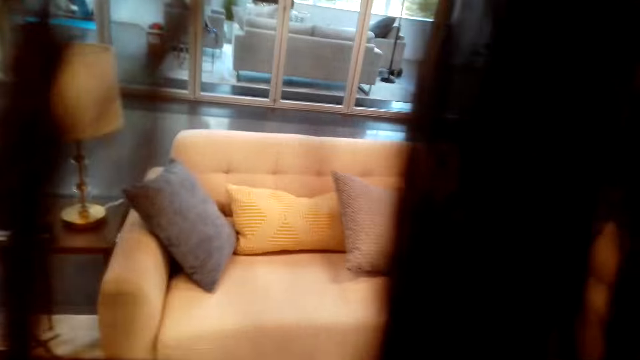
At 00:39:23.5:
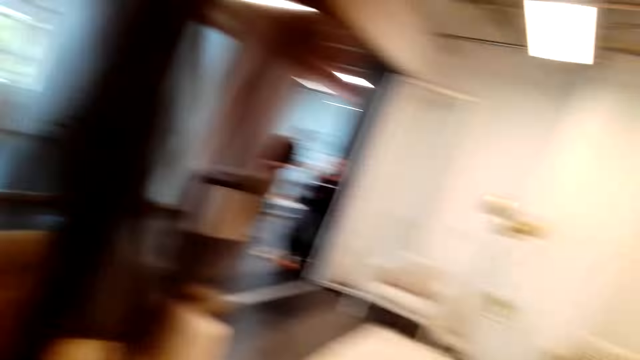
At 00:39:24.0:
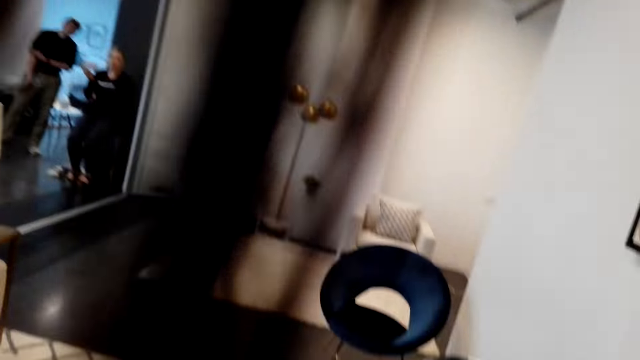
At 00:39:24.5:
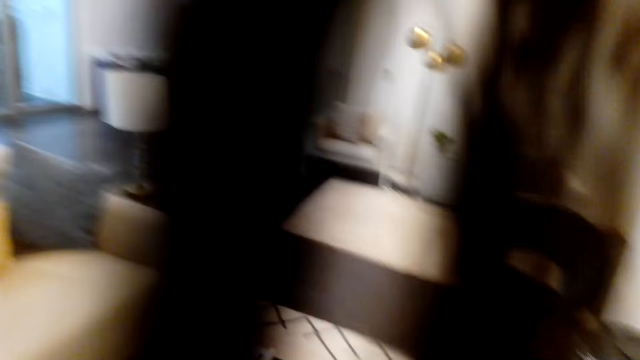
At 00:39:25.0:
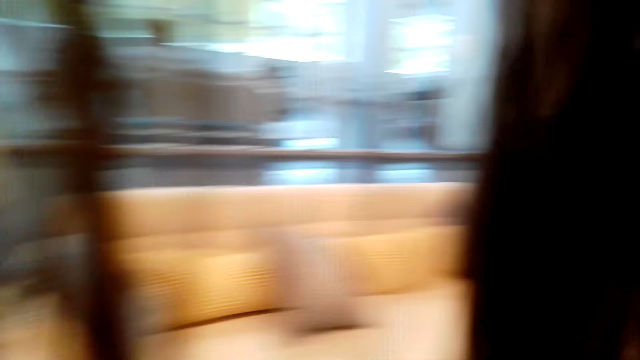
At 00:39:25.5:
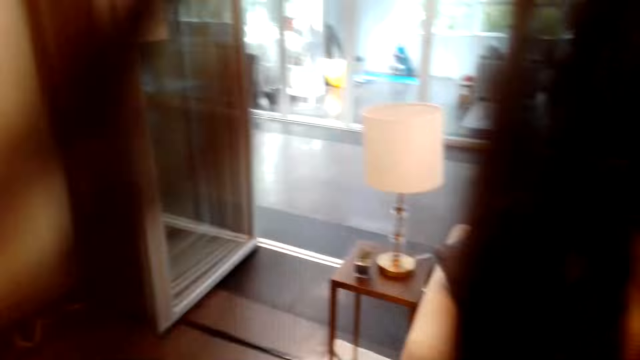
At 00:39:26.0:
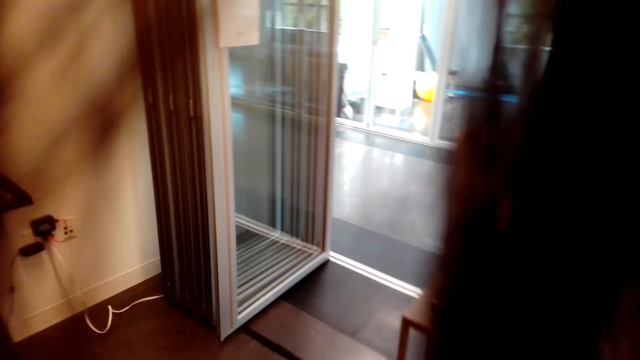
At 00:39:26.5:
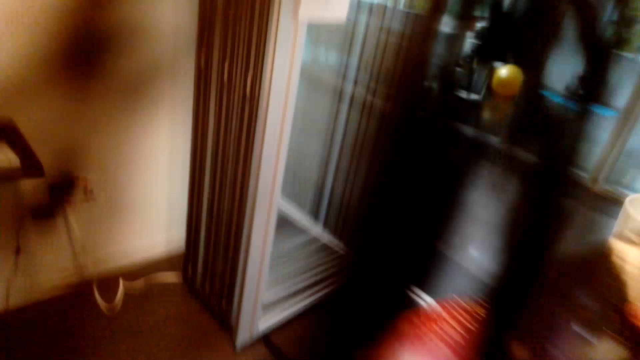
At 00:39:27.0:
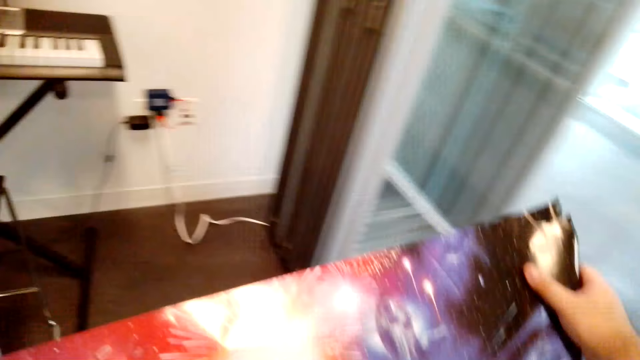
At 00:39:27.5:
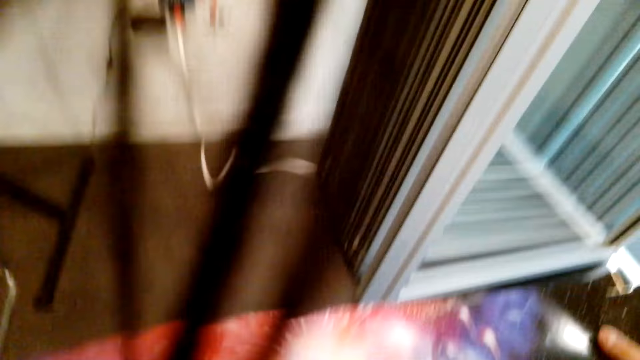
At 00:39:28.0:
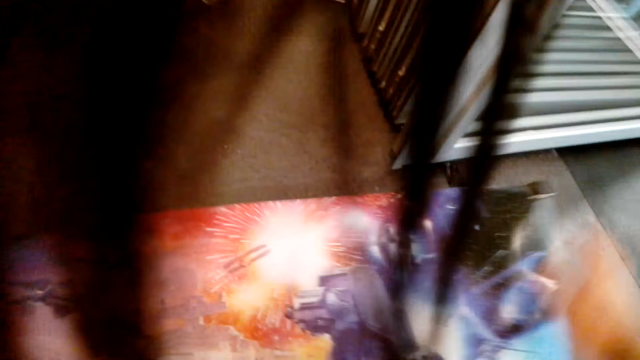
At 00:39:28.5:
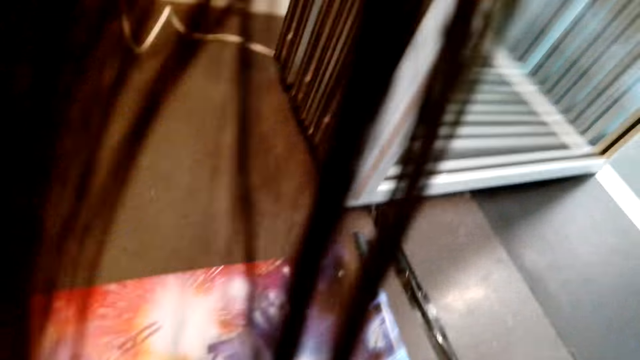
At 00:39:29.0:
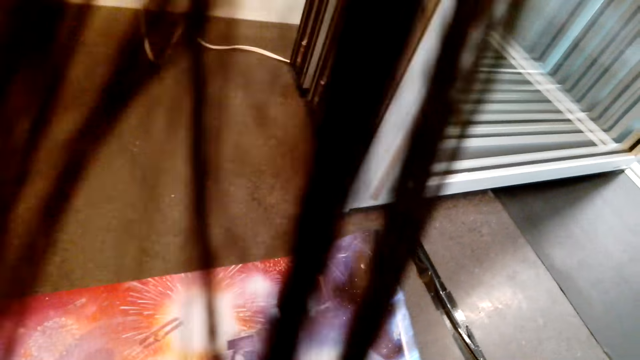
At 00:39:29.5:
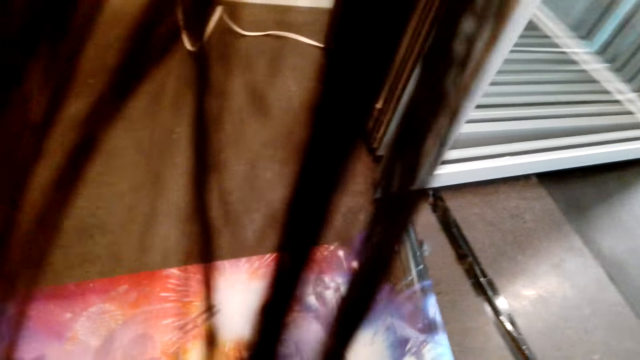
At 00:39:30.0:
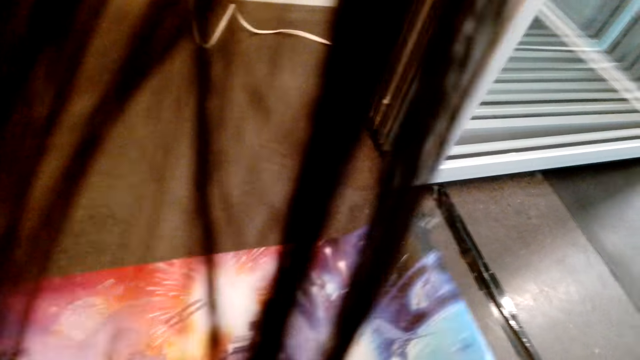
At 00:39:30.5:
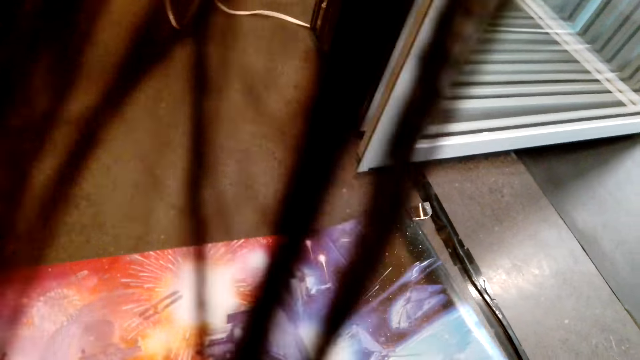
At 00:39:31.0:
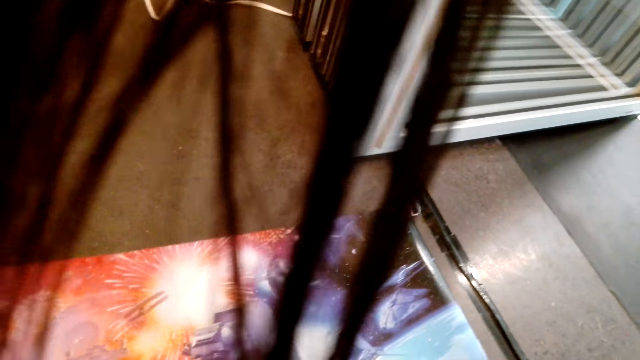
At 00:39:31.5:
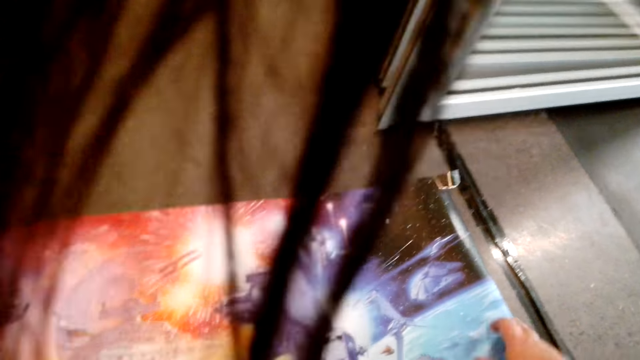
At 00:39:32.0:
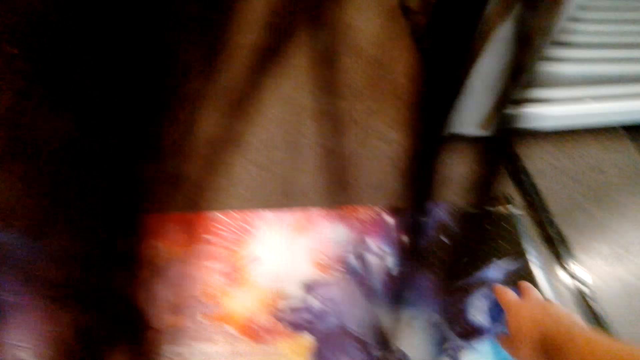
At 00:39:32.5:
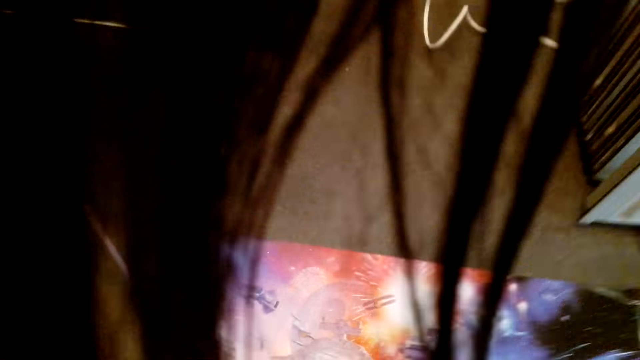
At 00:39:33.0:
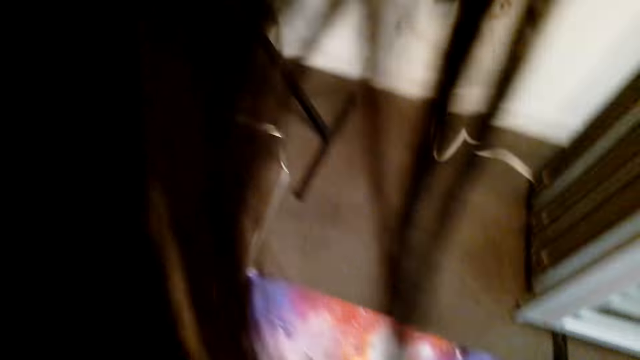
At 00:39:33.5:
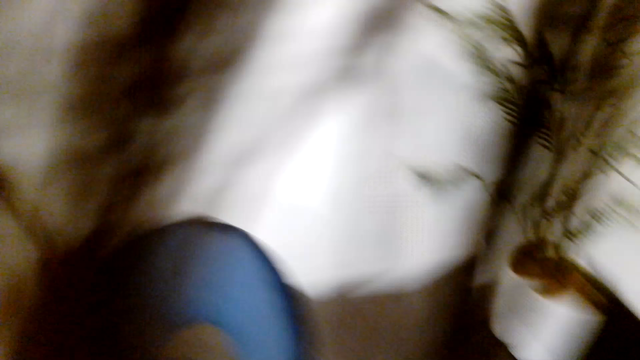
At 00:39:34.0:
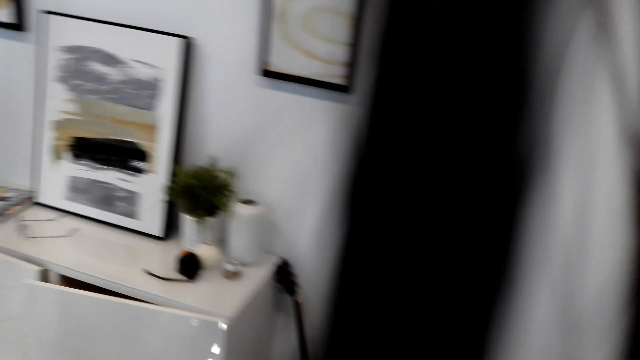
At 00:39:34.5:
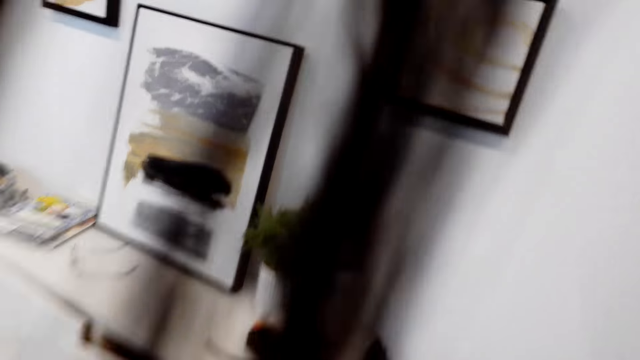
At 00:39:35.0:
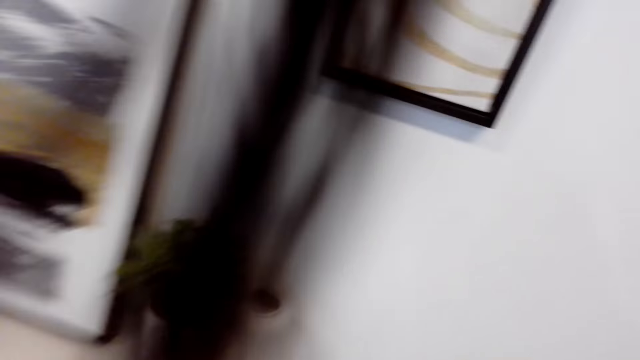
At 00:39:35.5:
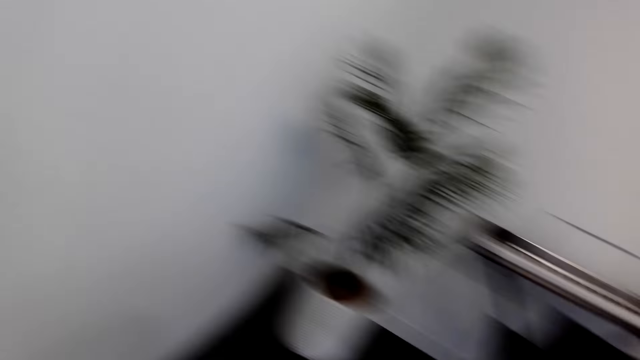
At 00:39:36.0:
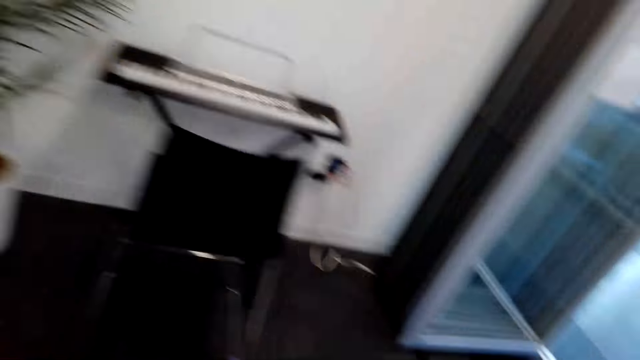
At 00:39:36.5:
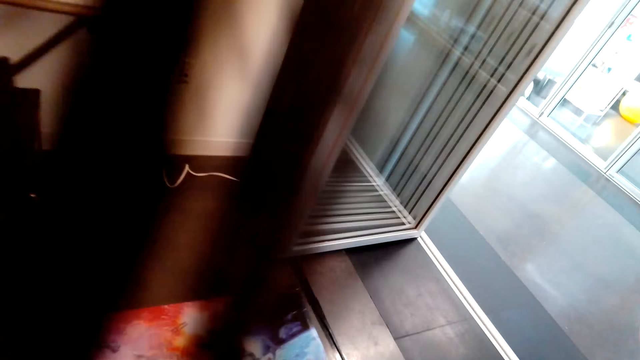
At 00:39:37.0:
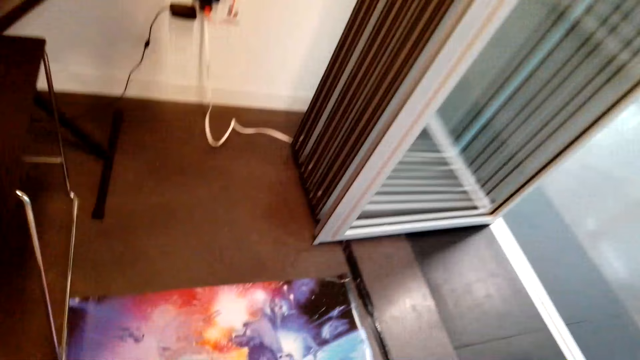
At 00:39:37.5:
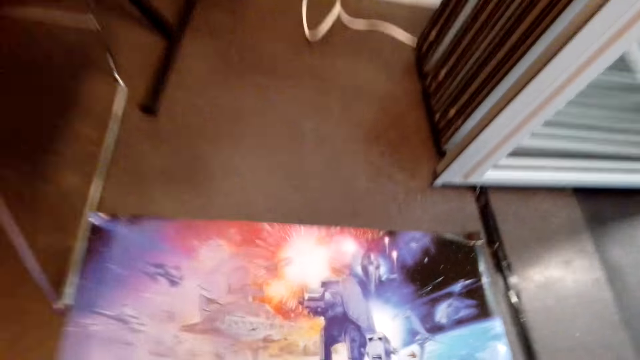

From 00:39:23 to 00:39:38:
The camera wearer looks around. They place the canvas wallpaper on the floor. They look around. They walk around.

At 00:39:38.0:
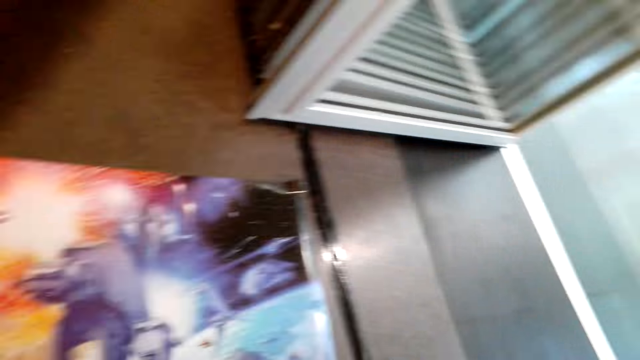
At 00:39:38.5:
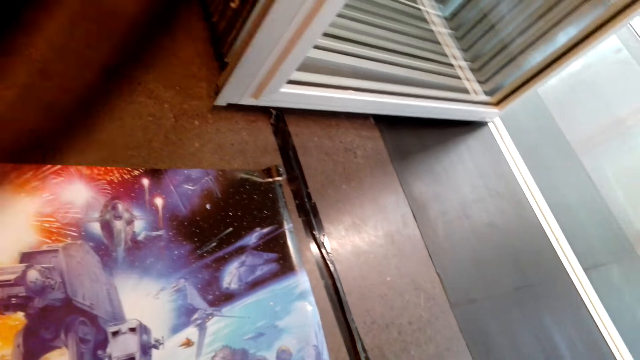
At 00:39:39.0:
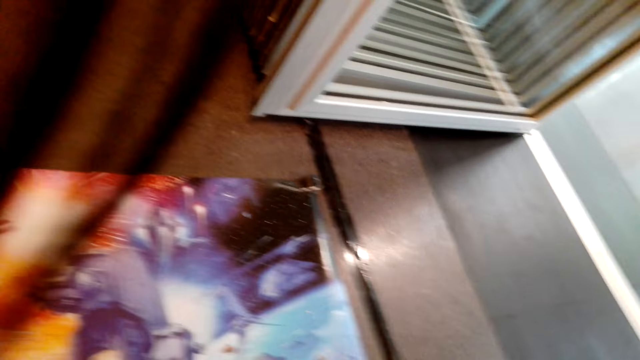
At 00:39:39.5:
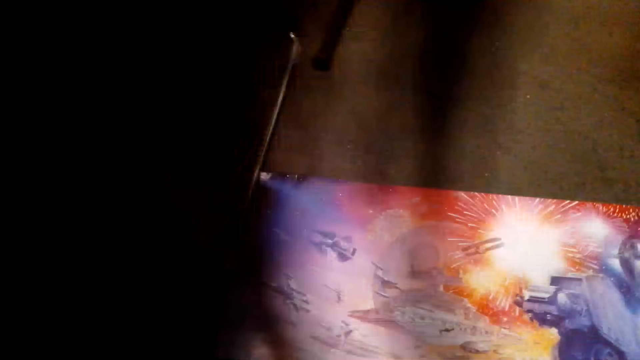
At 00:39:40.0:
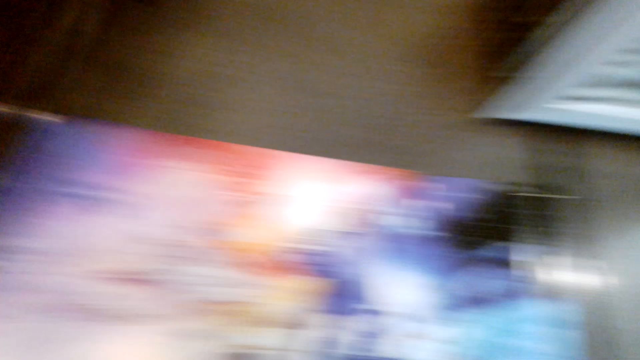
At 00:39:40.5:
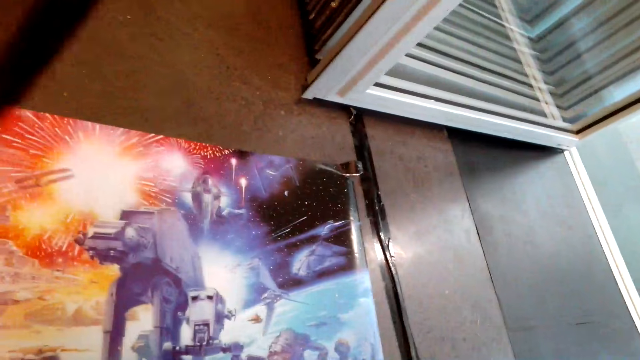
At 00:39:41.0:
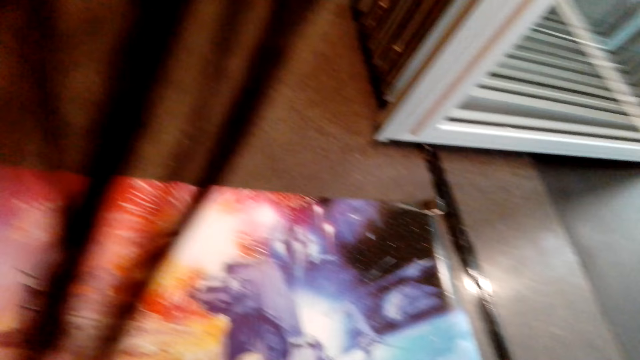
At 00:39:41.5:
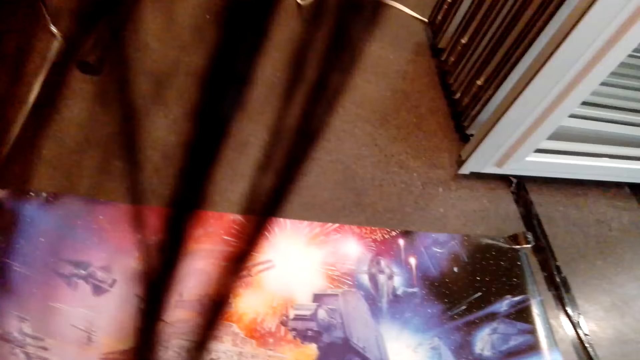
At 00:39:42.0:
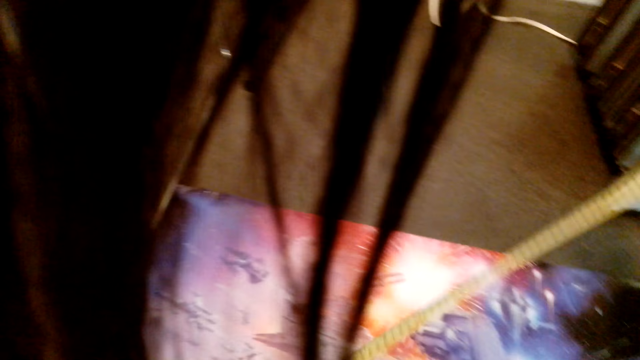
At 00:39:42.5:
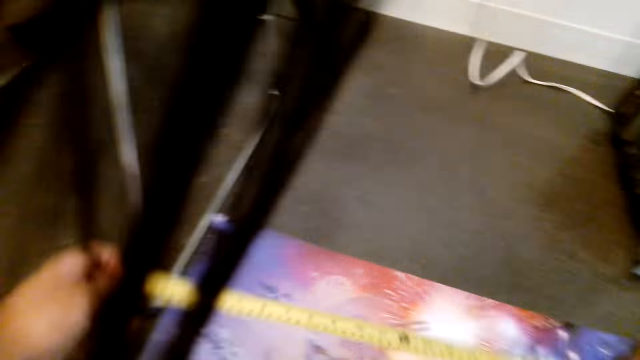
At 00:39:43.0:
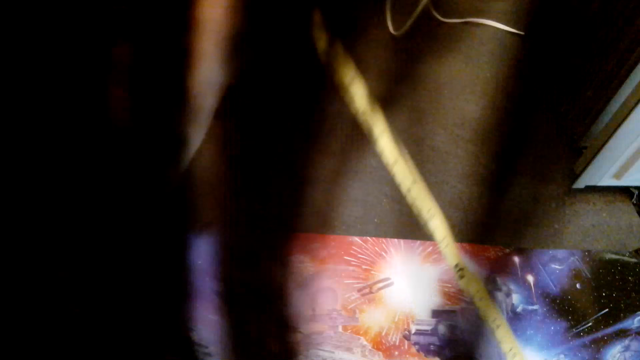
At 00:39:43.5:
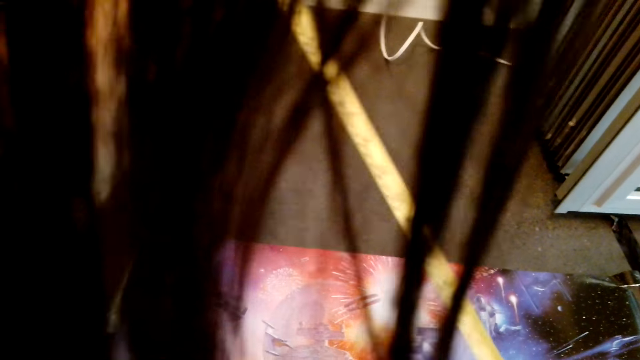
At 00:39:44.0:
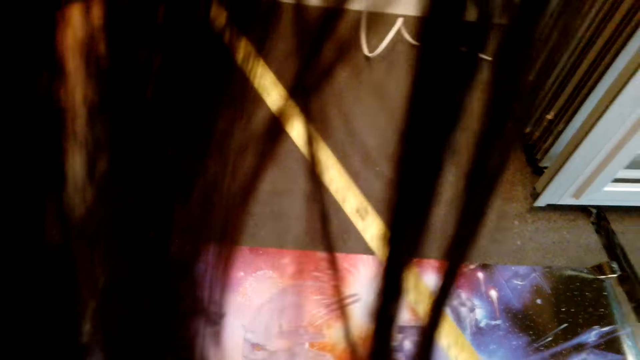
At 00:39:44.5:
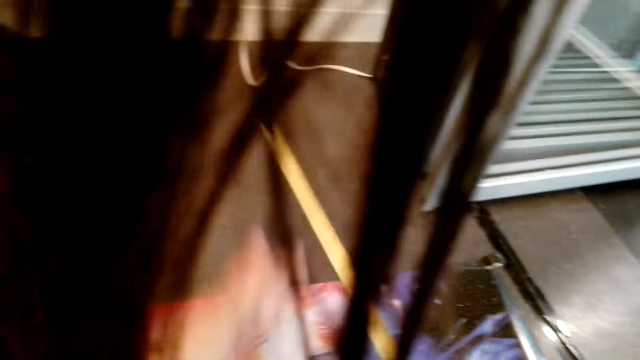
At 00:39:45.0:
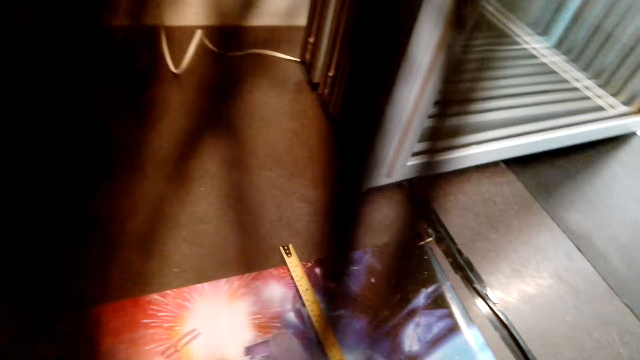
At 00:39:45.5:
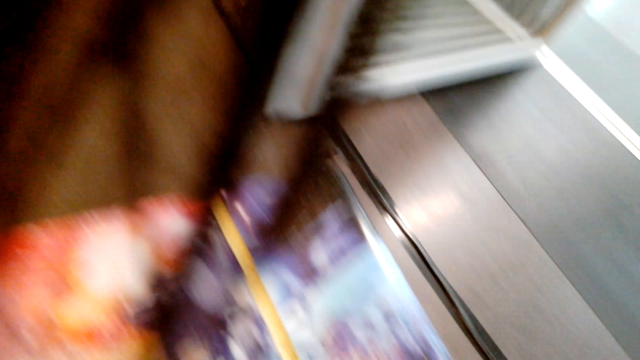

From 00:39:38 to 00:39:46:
The camera wearer looks around. They lift a tape measure. They hold the tape measure. They measure the picture.
